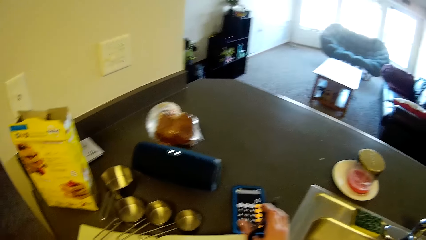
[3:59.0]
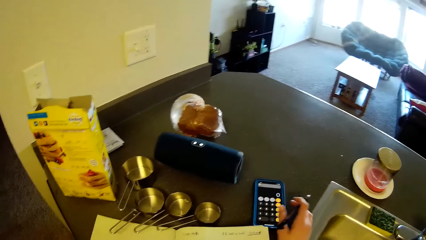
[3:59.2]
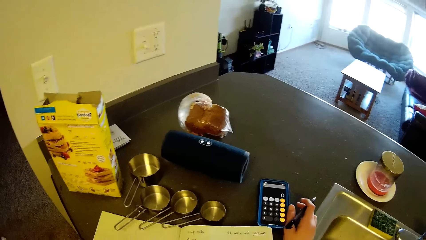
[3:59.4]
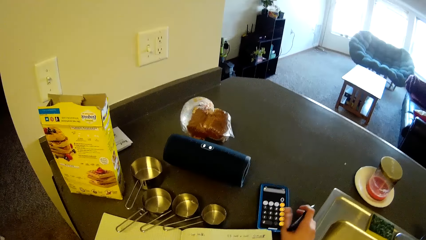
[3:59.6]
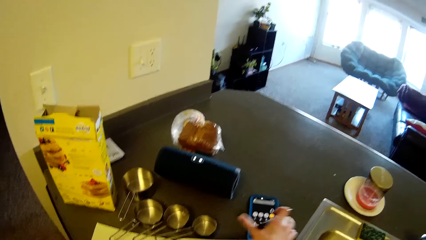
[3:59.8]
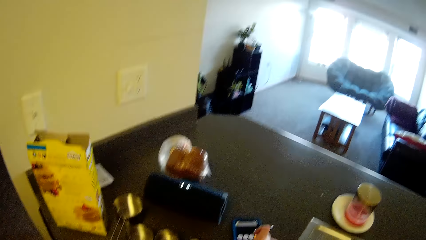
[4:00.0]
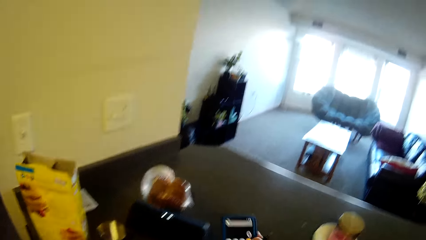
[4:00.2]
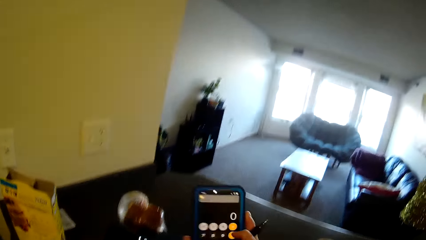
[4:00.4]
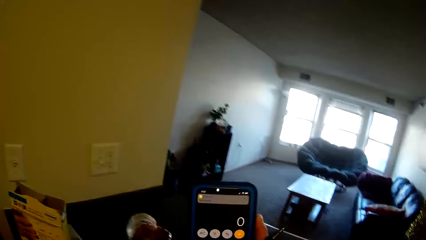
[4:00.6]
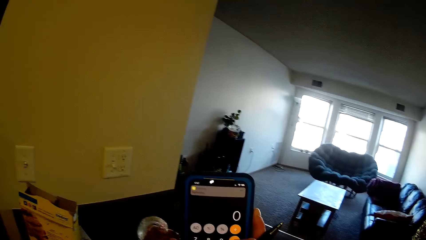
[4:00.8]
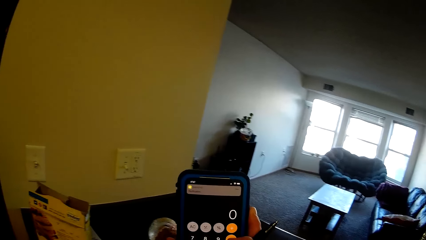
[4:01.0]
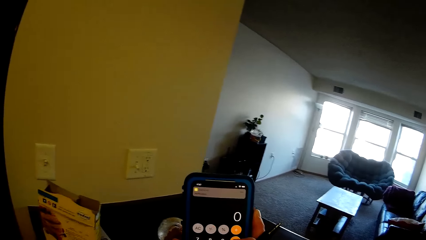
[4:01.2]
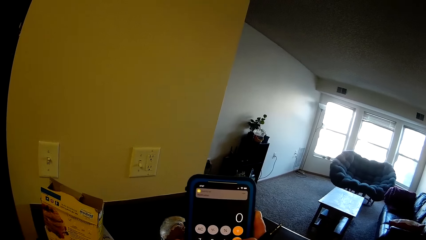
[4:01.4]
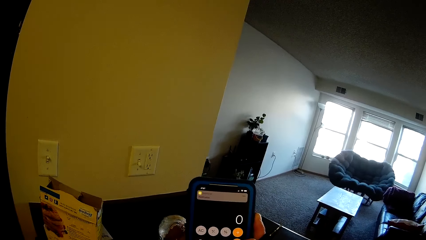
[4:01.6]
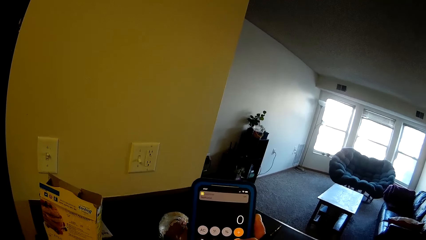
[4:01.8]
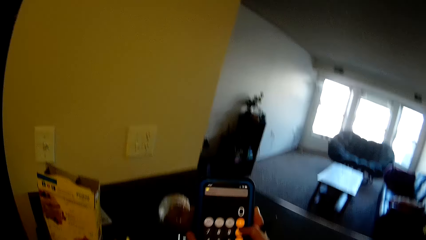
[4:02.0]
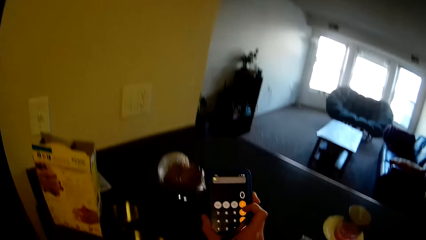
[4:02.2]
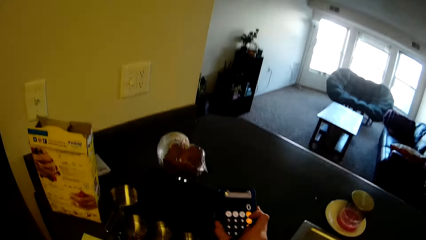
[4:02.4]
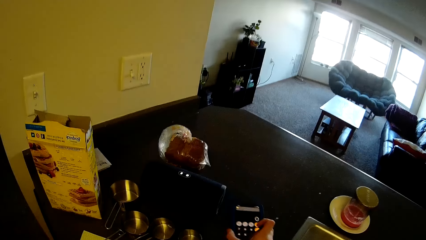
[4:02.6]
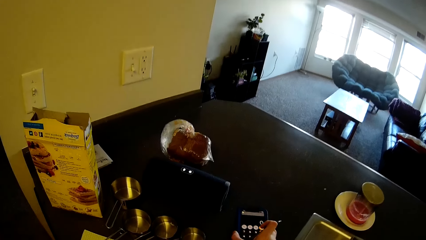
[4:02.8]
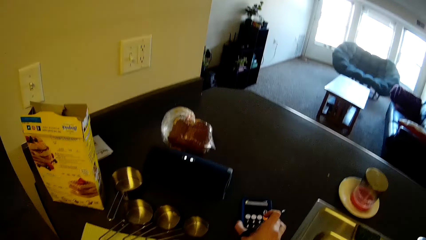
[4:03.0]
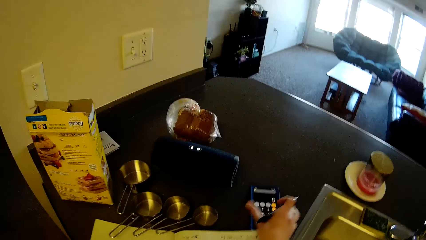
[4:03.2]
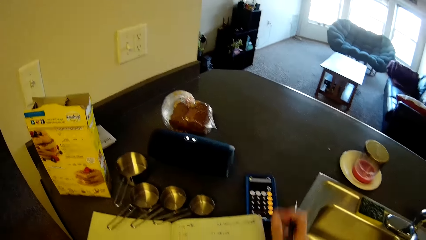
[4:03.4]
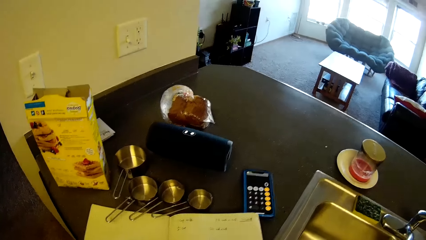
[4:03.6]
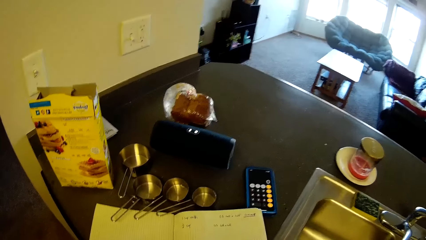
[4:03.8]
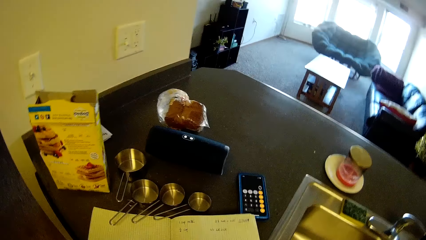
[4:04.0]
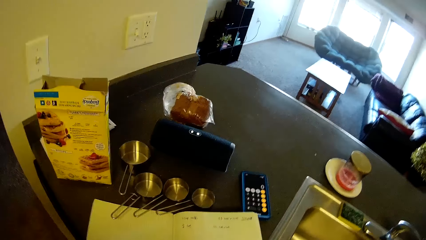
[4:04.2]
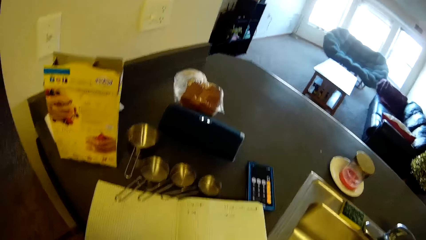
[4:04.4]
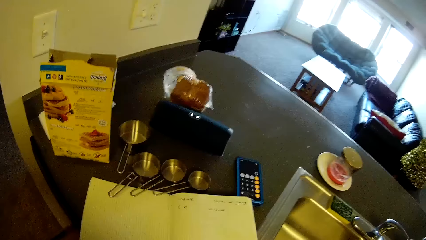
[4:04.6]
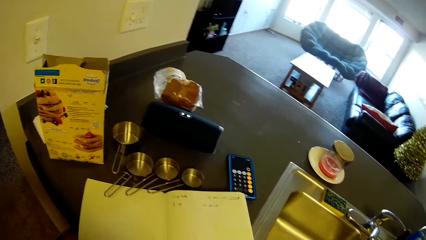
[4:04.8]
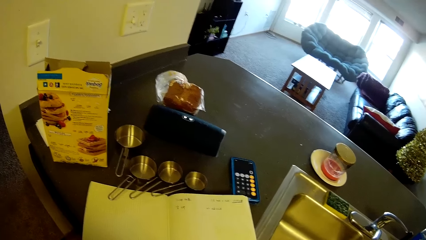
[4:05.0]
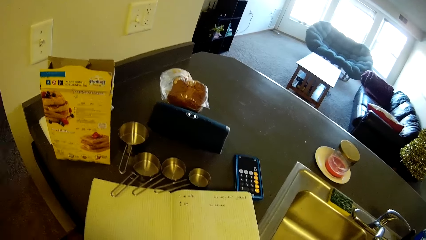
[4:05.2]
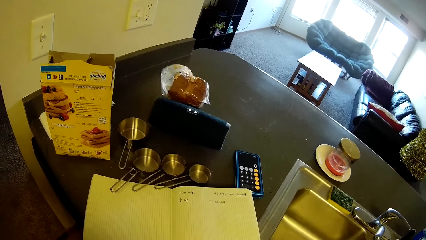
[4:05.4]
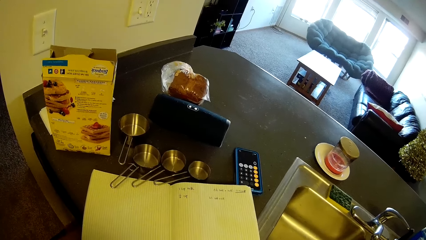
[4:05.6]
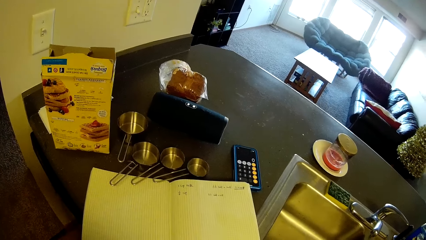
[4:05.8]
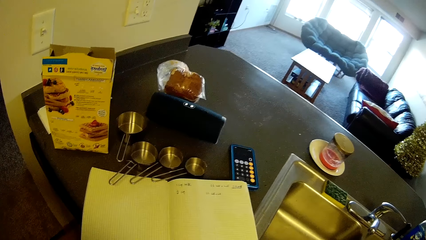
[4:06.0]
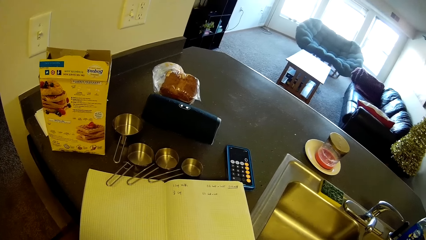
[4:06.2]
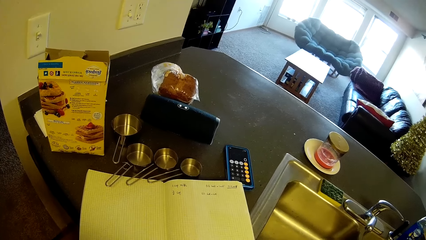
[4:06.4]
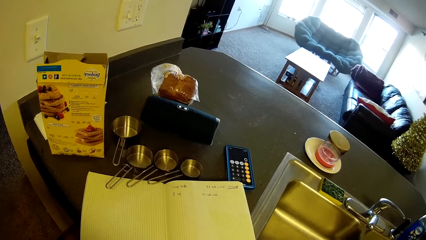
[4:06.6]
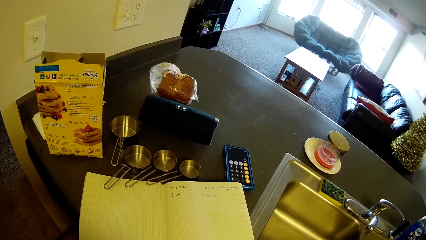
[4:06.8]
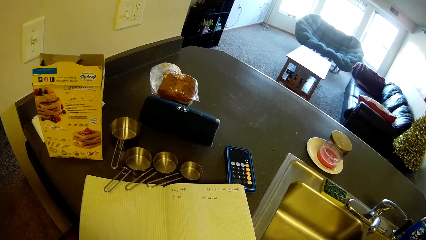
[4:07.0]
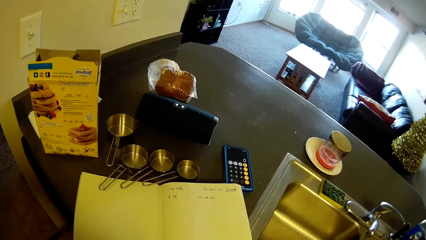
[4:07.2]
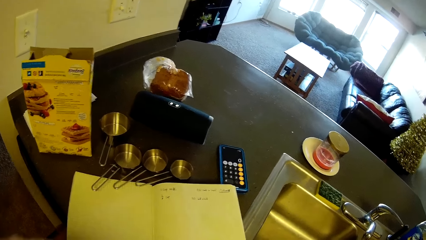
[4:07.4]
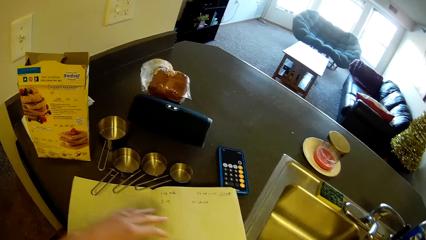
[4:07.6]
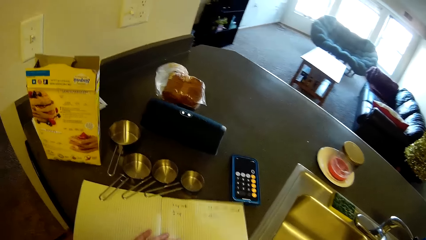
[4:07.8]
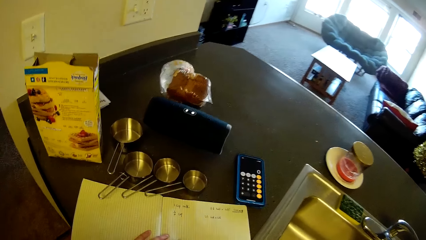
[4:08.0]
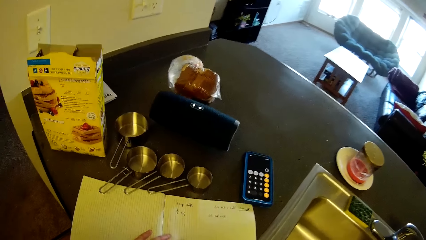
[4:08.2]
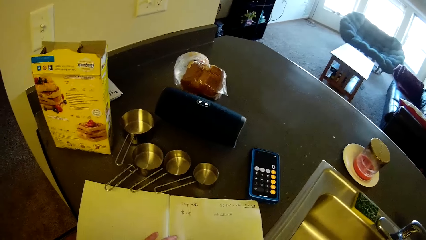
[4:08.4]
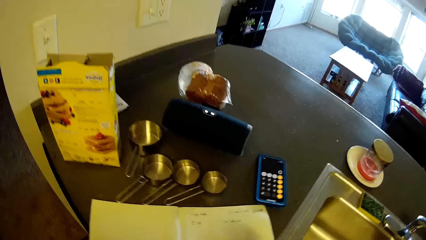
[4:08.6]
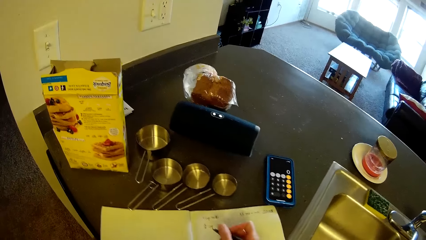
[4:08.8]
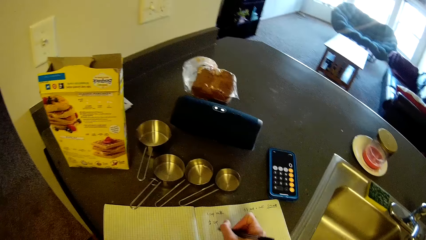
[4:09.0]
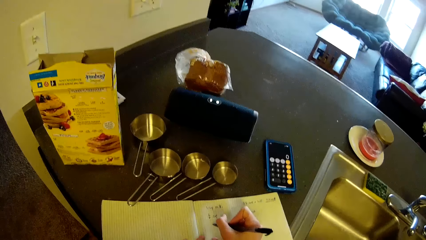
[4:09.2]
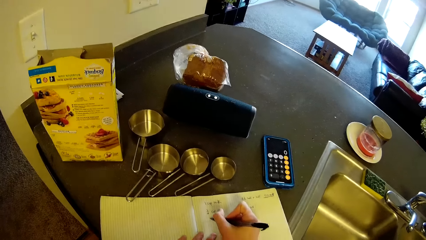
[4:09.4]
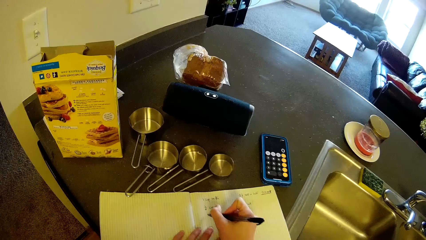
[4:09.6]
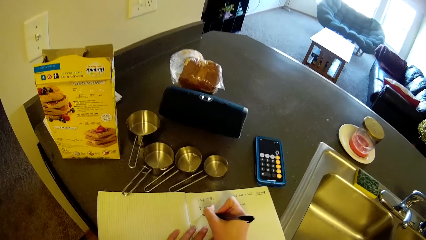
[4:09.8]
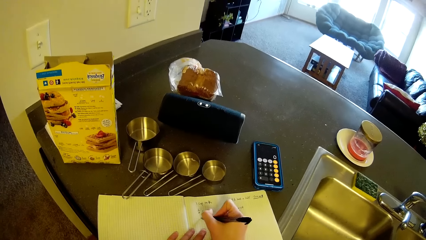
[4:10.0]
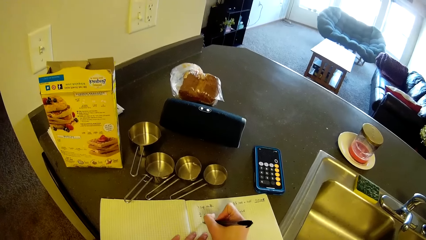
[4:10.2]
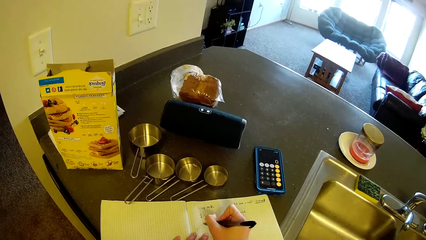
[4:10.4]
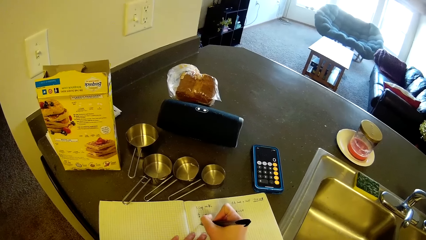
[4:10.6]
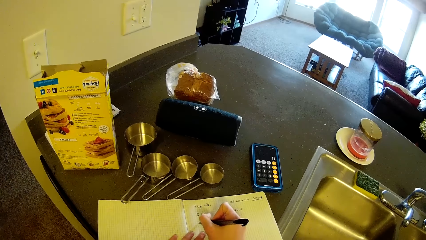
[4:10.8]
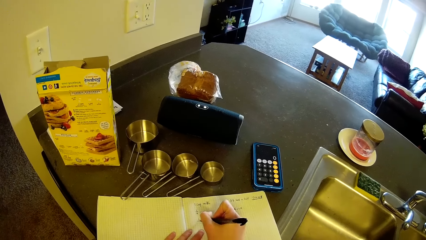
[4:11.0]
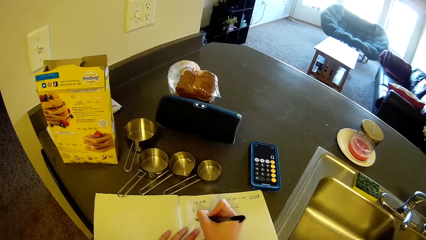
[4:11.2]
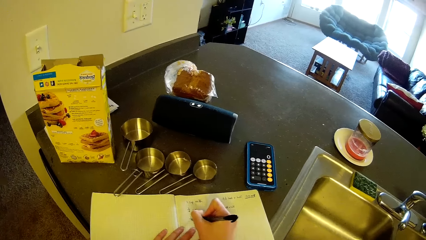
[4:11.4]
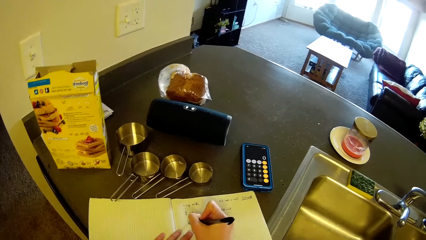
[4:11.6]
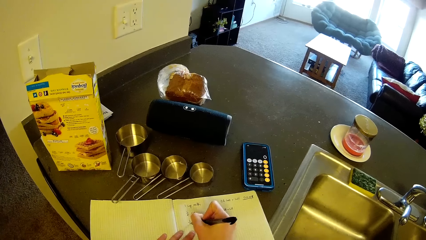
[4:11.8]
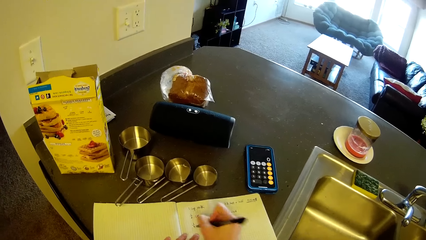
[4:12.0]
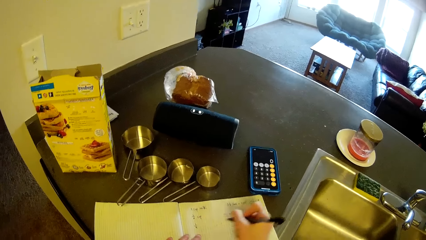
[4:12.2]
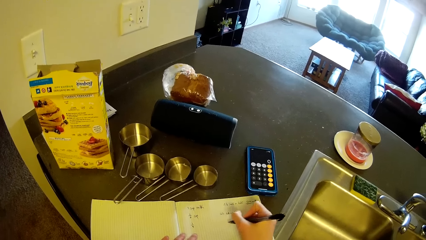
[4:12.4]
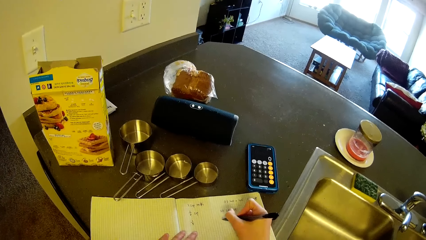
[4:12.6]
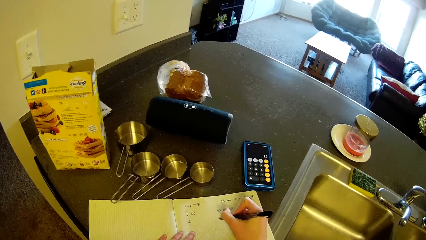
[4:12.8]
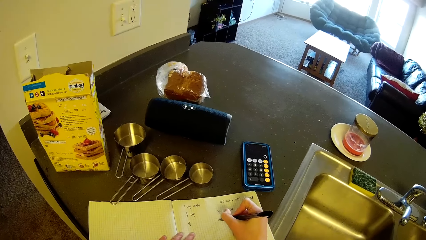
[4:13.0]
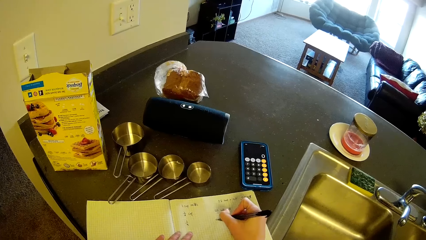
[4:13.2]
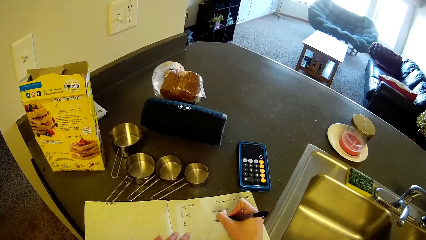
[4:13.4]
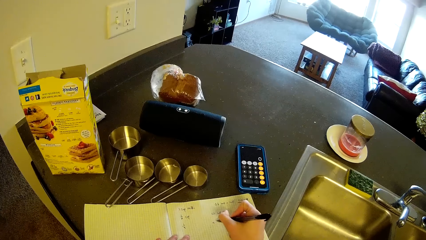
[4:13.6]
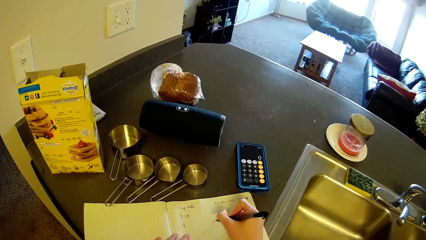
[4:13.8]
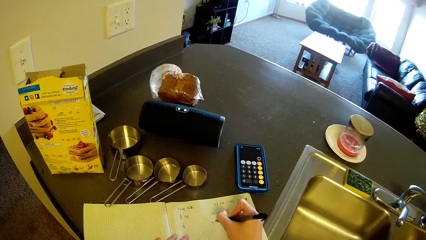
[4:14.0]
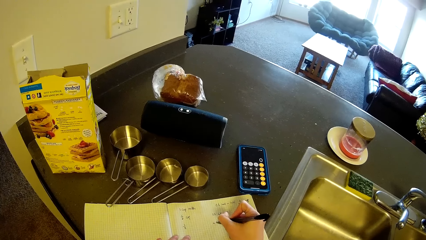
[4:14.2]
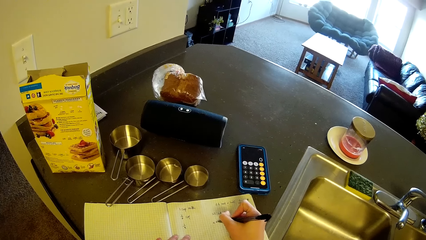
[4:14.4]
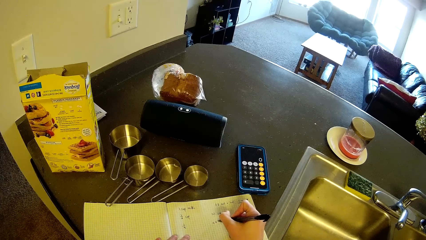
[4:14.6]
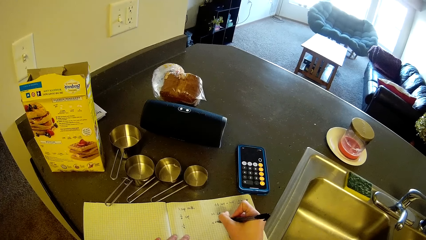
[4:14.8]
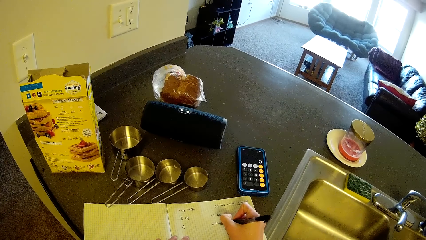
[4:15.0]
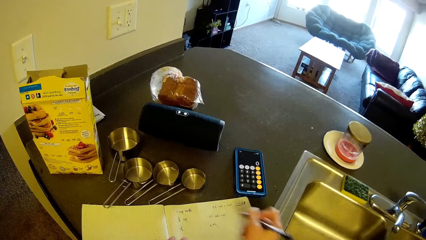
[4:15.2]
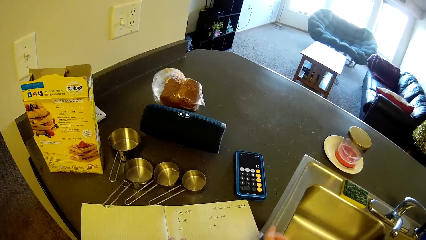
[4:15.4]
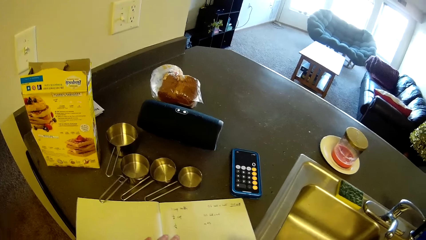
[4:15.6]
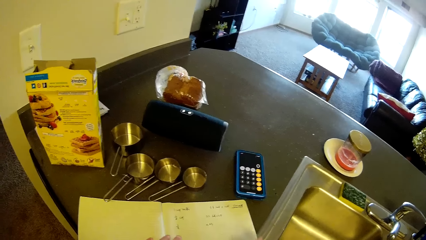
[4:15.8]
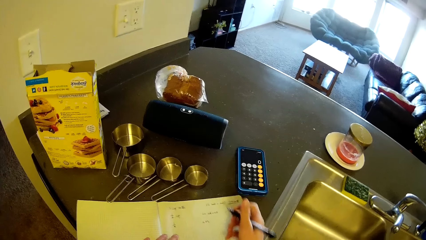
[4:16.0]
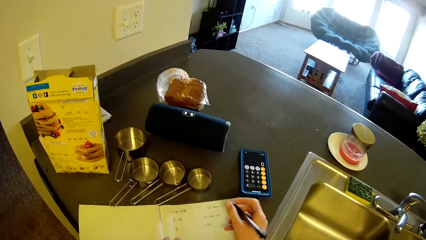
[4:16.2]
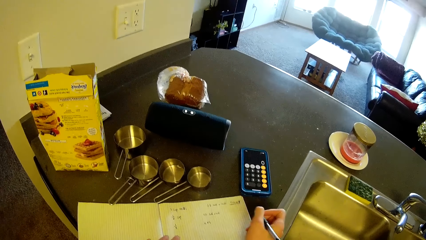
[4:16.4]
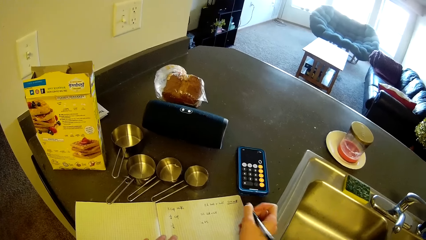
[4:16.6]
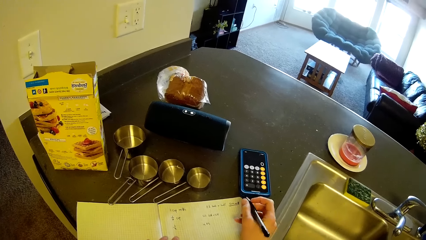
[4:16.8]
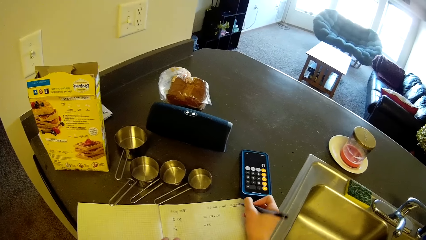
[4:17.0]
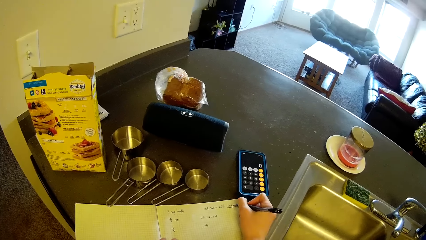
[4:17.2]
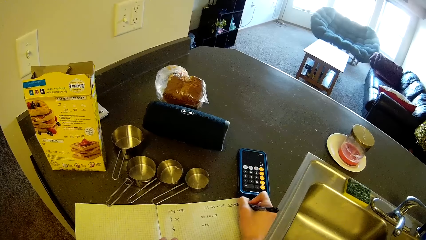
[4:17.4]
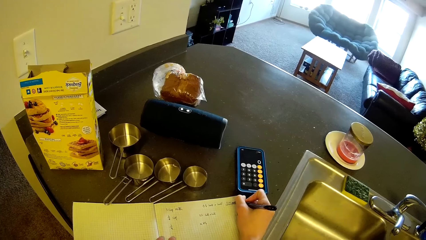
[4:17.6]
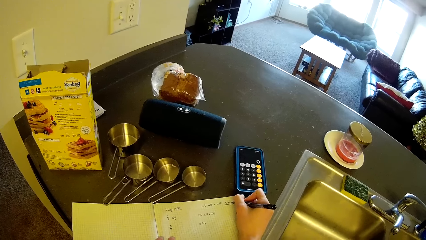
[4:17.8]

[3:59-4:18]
The camera wearer picks up the phone on the kitchen table with her right hand. She puts the phone on the kitchen table. She stands on the floor. She puts her left hand on the book on the kitchen table. She writes on the book on the kitchen table with the pen in her right hand. She stops writing on the book with the pen. She writes on the book with the pen. She stops writing on the book with the pen.
